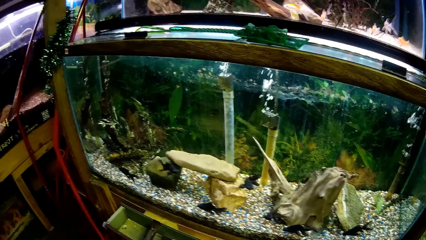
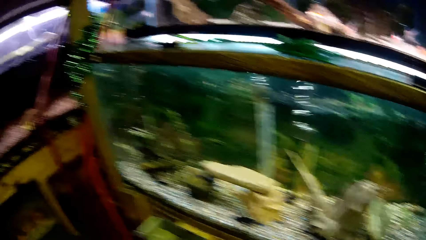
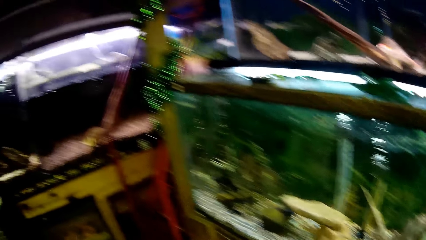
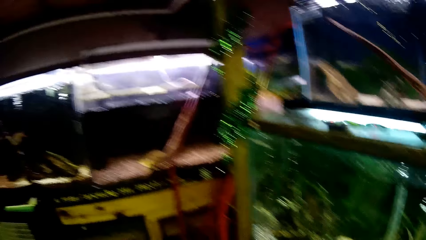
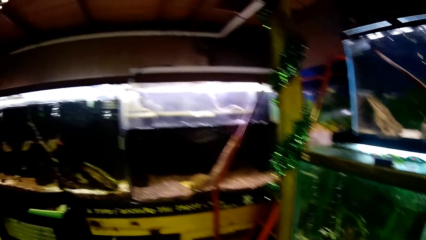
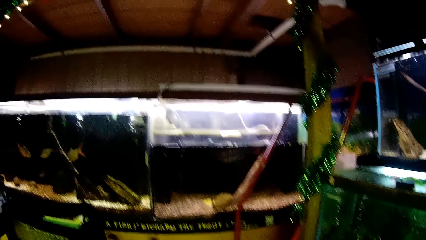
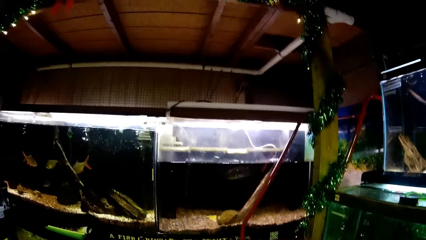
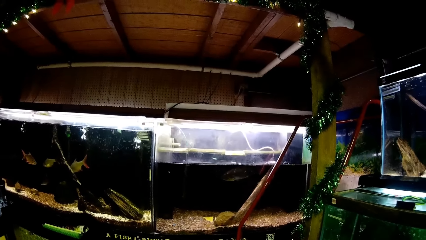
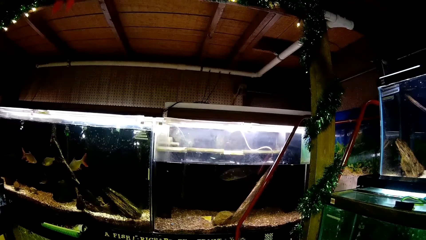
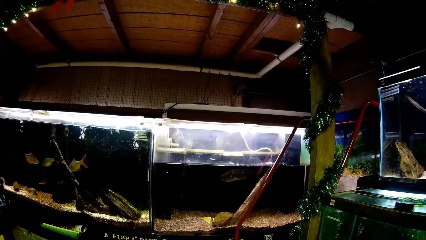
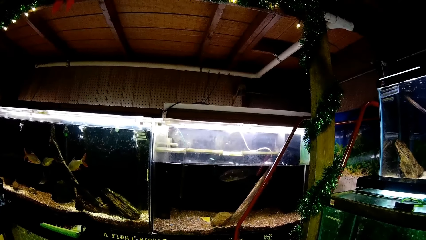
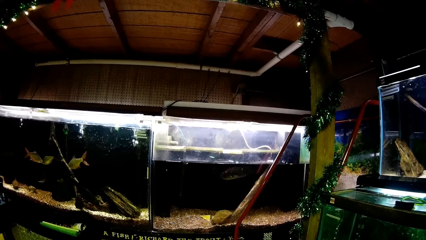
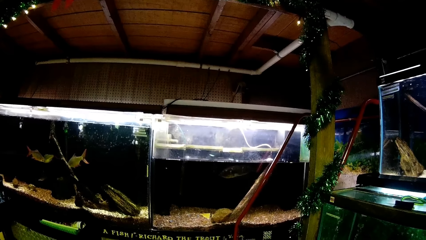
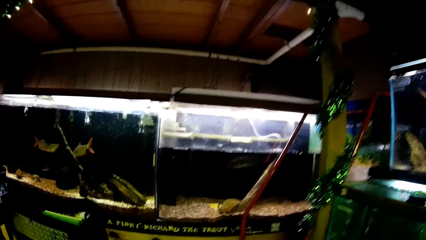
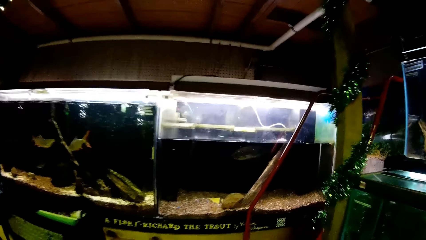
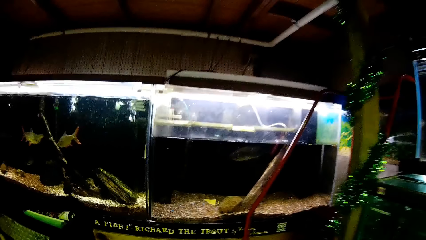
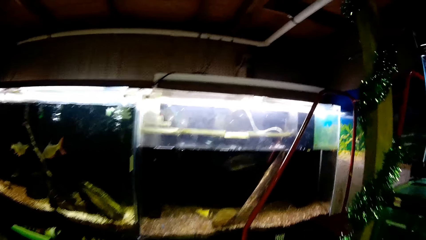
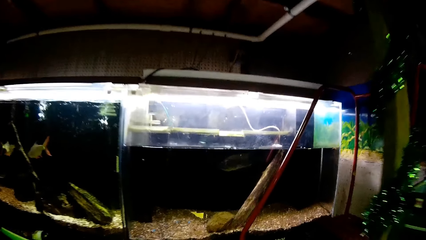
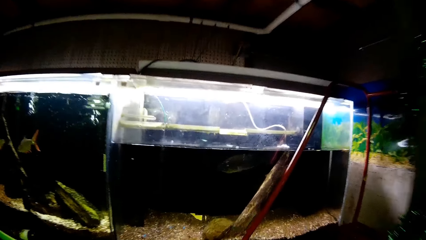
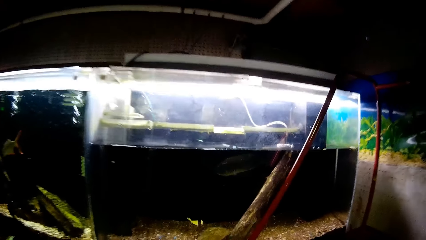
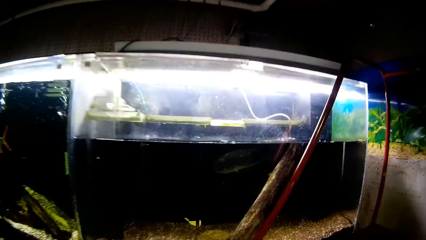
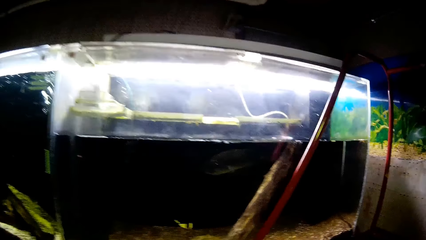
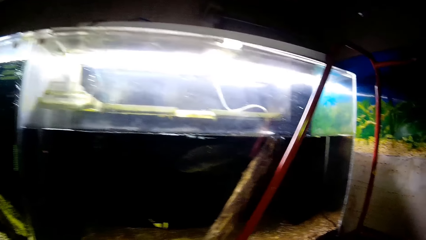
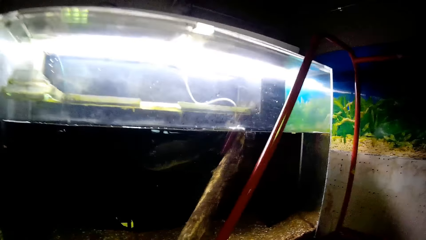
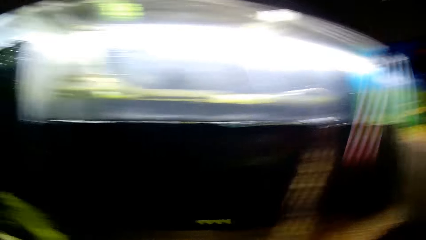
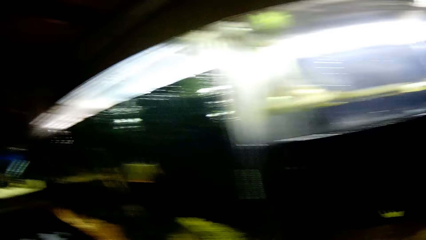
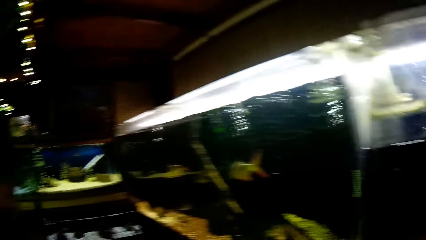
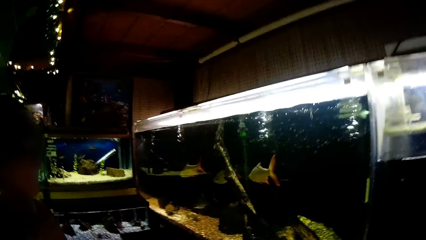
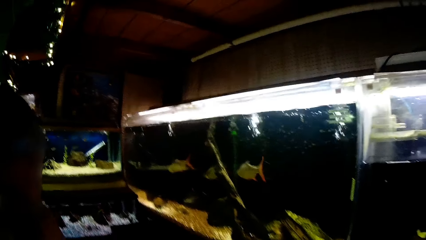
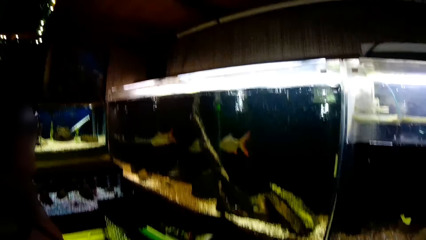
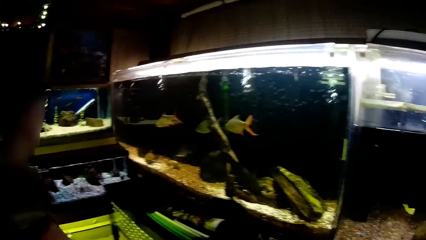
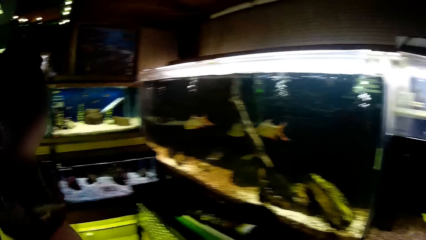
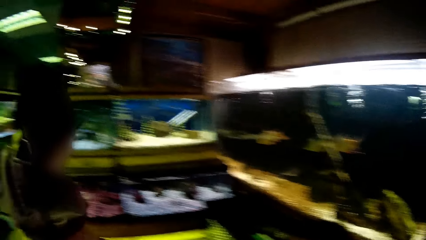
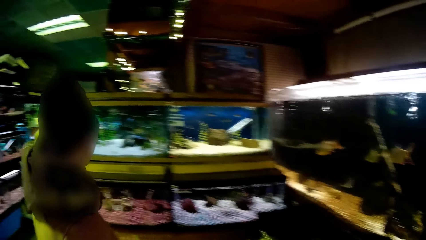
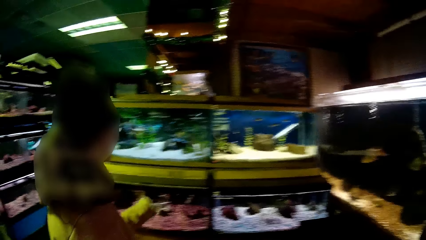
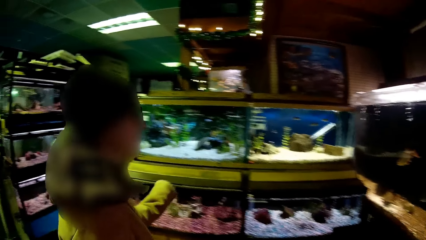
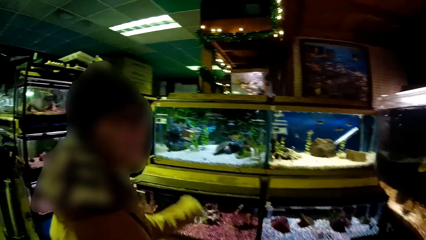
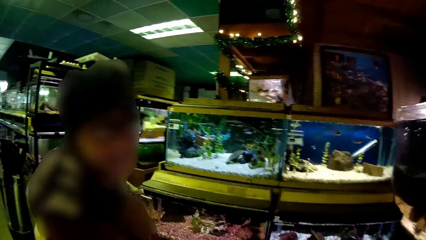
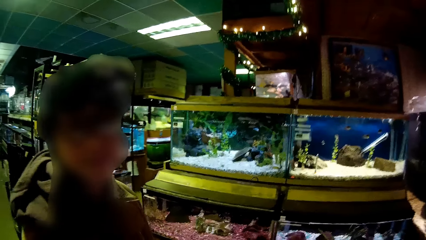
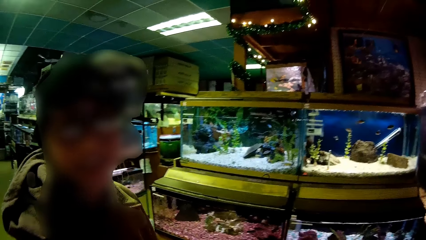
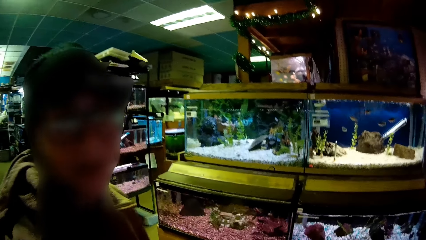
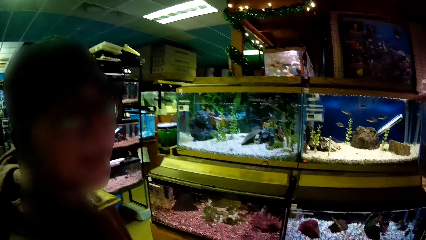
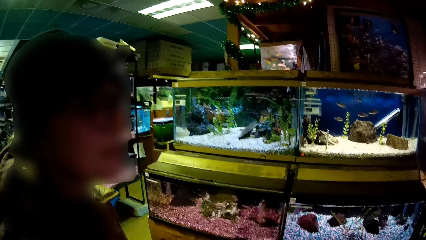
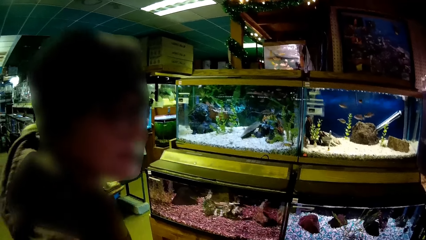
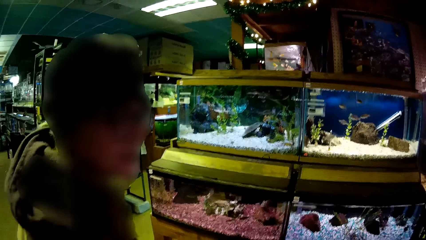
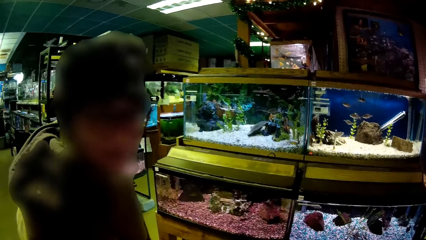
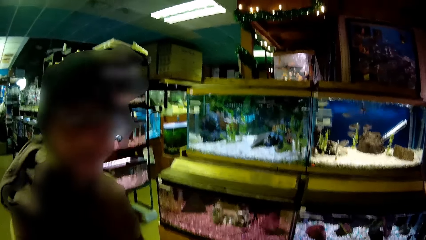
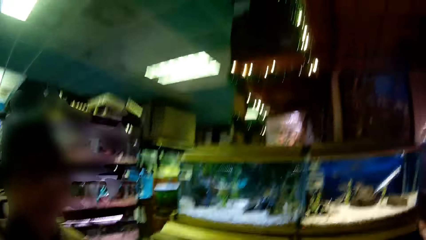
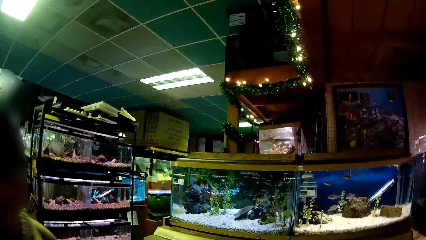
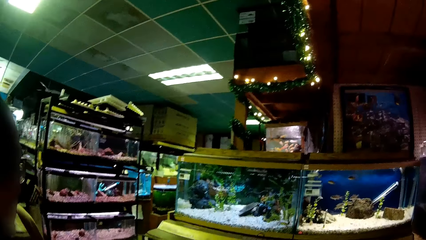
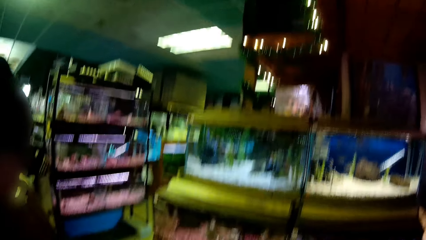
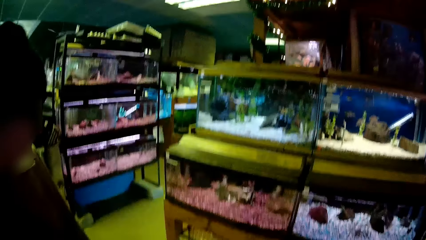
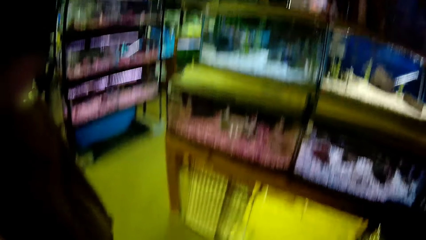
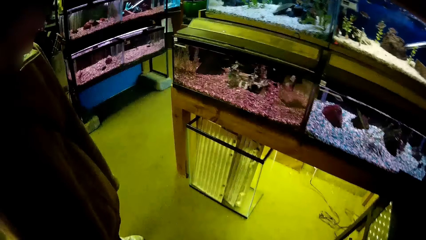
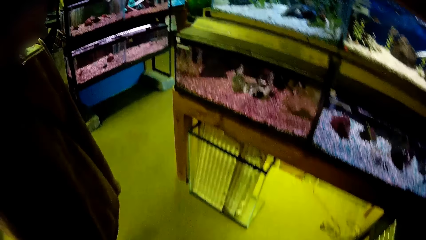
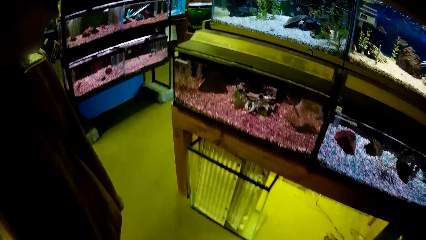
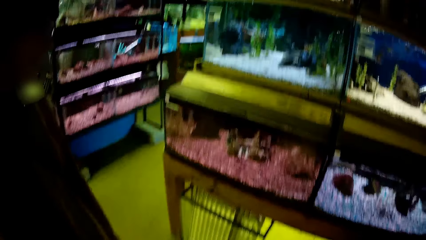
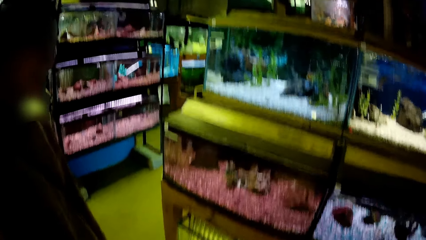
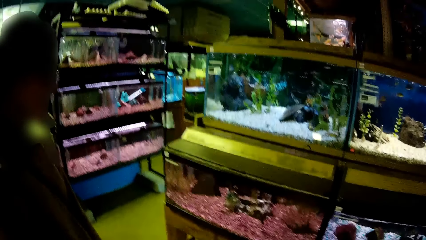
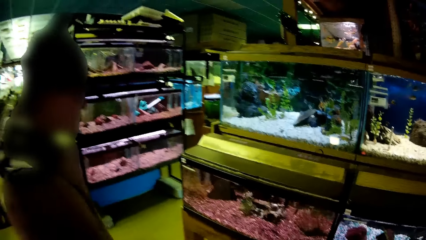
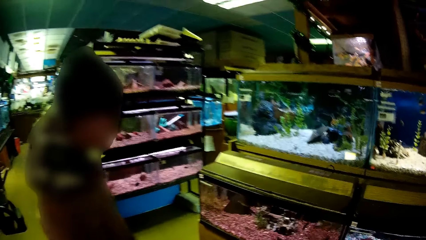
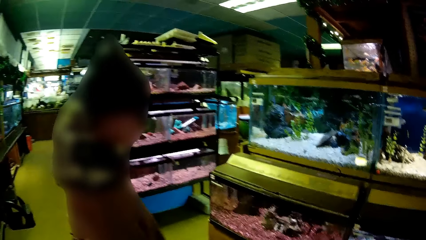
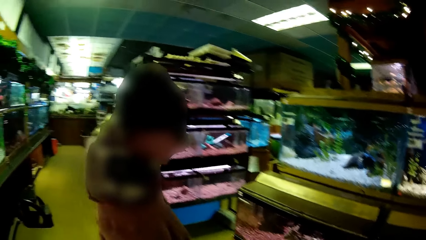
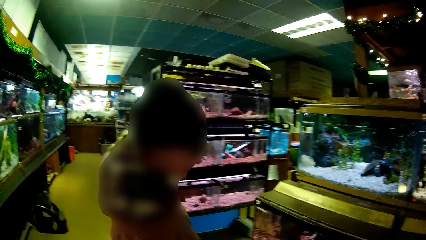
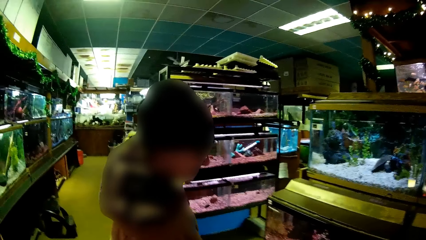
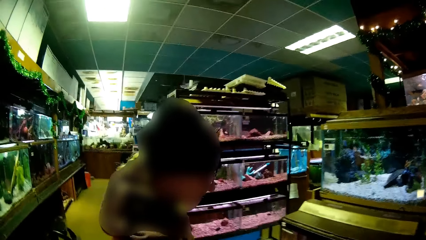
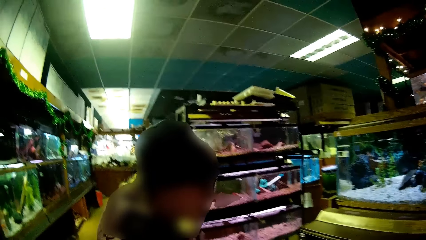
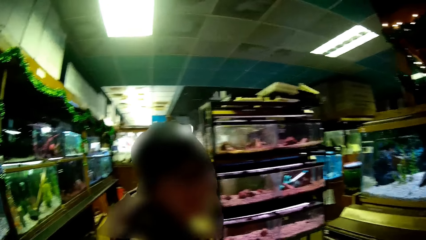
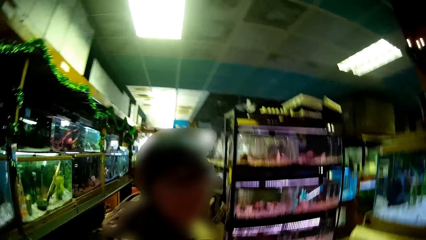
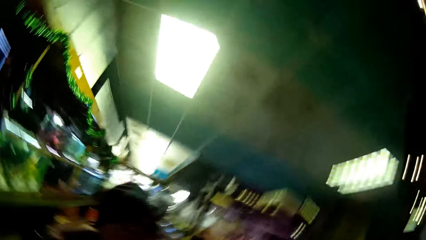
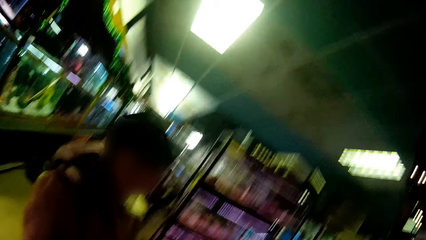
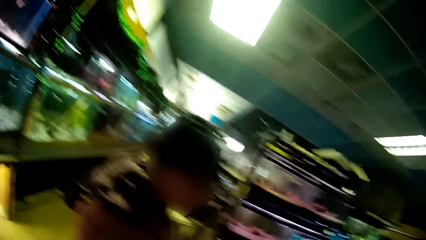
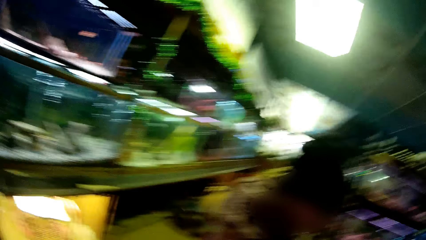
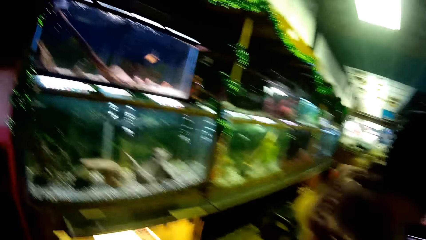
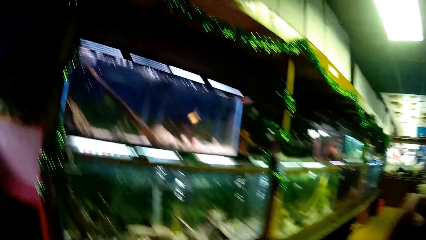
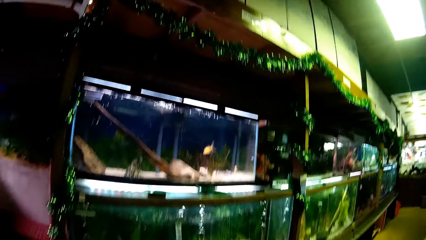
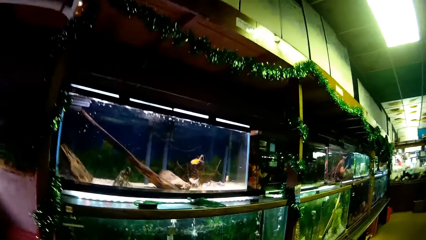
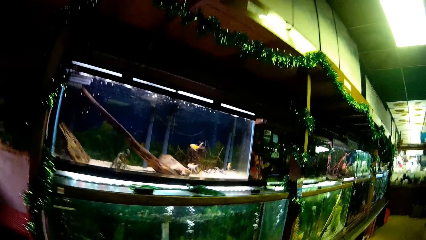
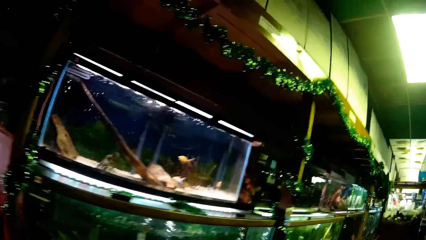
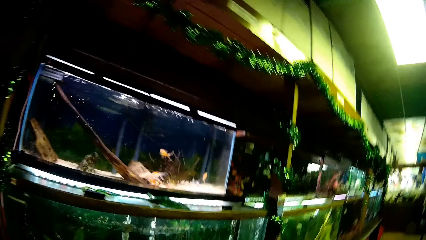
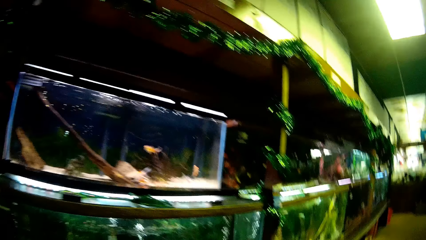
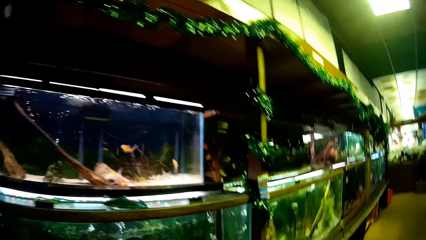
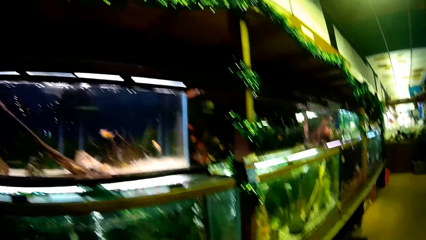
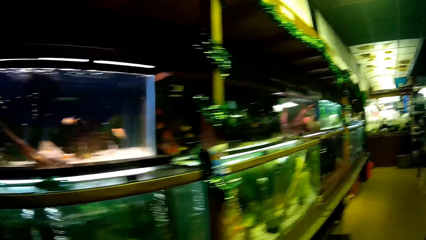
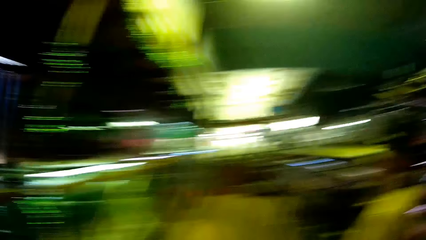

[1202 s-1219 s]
The camera wearer stares at aquatic animals in another glass transparent tank. A woman talks to the camera wearer. The camera wearer stares at aquatic animals in another glass transparent tank.
